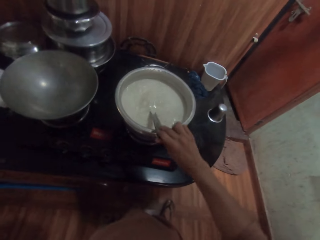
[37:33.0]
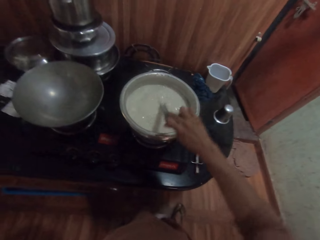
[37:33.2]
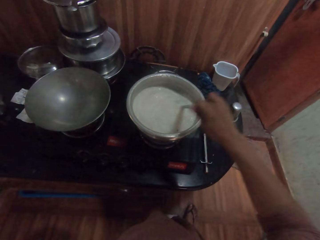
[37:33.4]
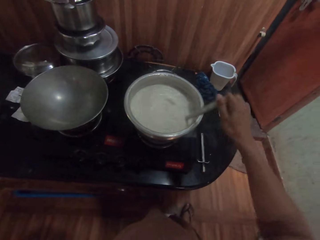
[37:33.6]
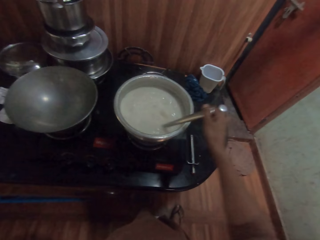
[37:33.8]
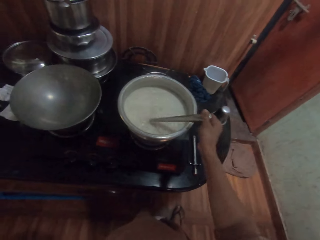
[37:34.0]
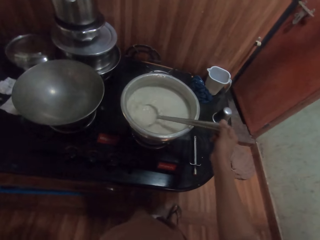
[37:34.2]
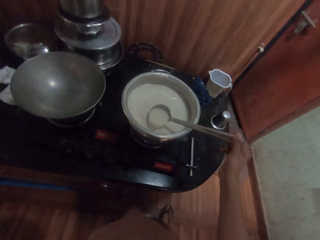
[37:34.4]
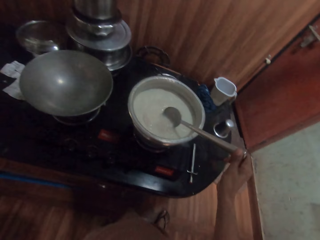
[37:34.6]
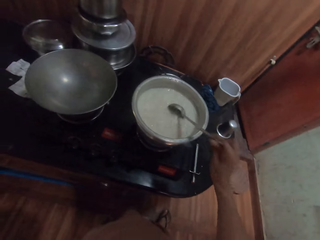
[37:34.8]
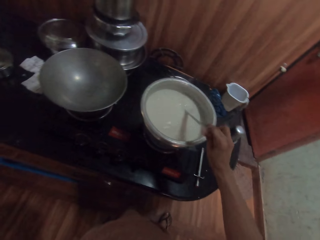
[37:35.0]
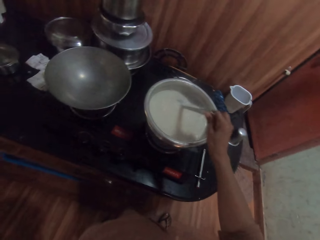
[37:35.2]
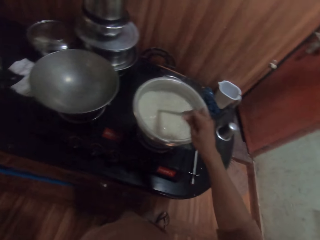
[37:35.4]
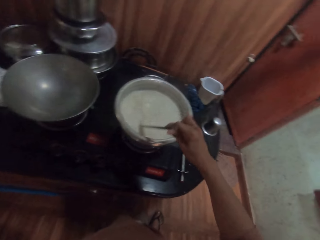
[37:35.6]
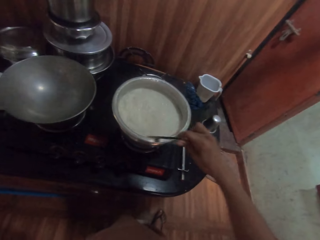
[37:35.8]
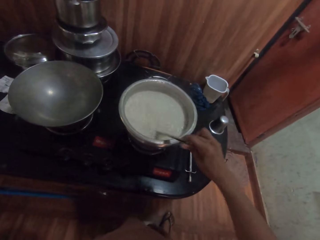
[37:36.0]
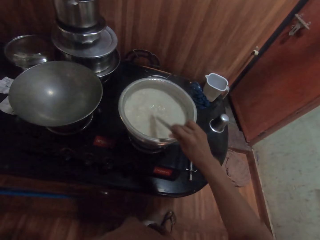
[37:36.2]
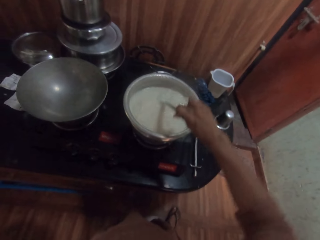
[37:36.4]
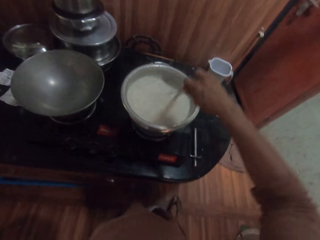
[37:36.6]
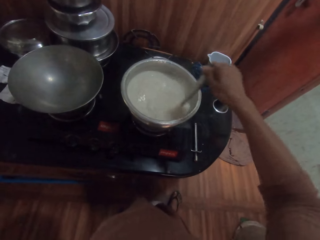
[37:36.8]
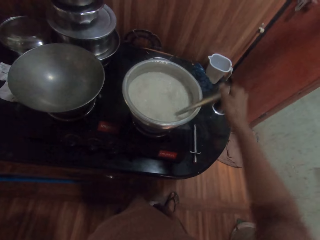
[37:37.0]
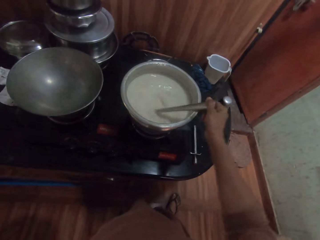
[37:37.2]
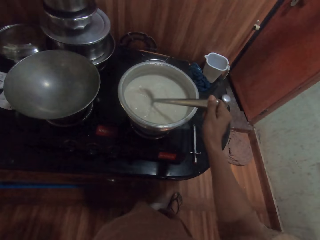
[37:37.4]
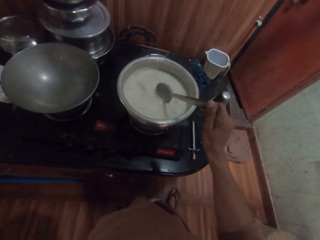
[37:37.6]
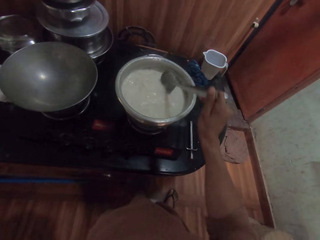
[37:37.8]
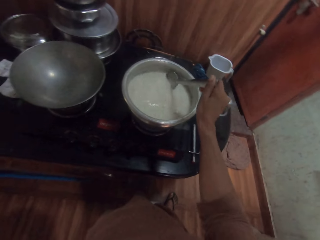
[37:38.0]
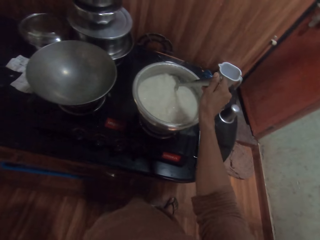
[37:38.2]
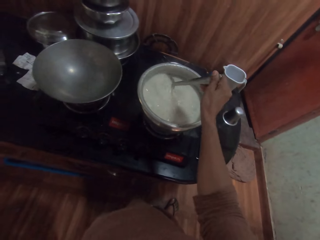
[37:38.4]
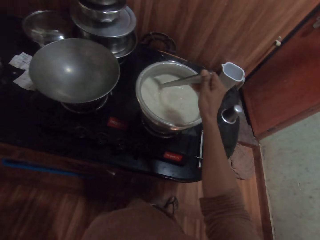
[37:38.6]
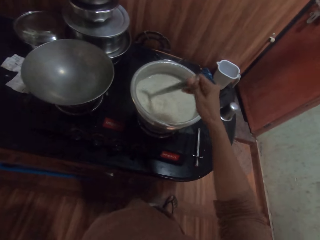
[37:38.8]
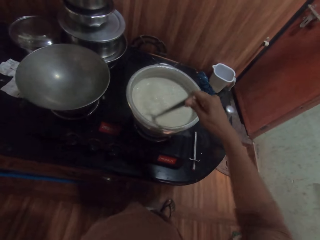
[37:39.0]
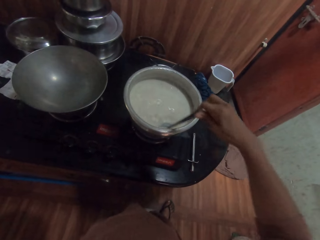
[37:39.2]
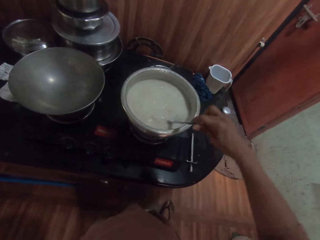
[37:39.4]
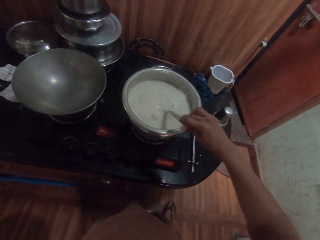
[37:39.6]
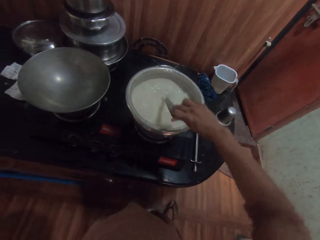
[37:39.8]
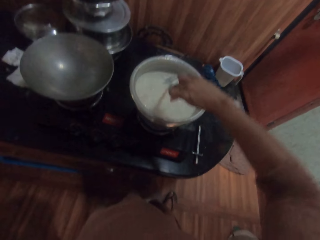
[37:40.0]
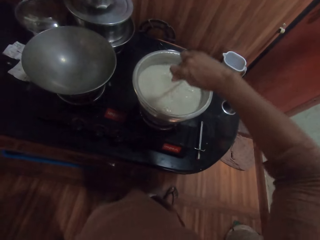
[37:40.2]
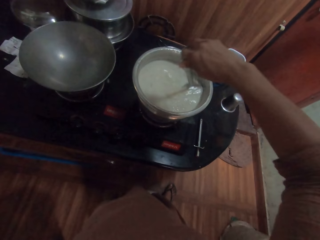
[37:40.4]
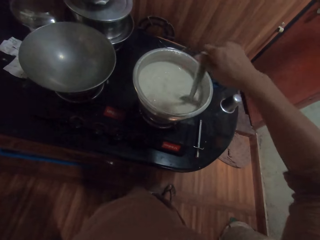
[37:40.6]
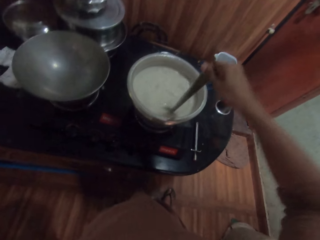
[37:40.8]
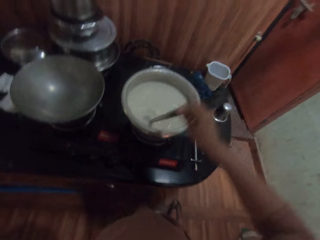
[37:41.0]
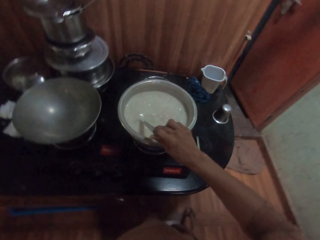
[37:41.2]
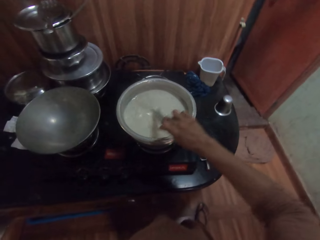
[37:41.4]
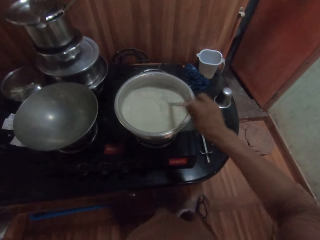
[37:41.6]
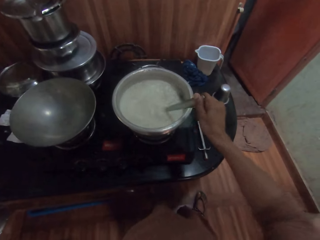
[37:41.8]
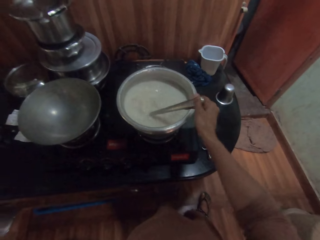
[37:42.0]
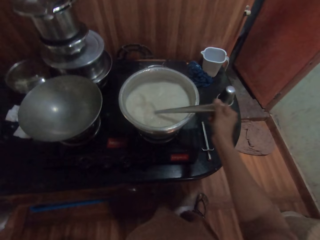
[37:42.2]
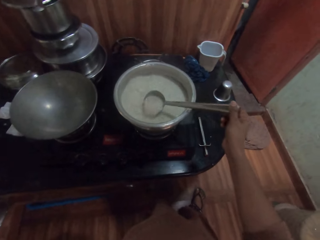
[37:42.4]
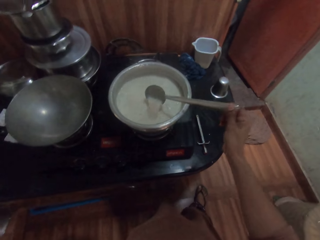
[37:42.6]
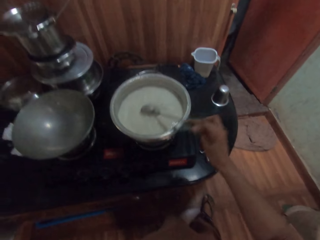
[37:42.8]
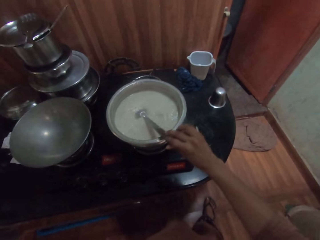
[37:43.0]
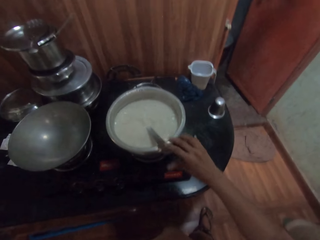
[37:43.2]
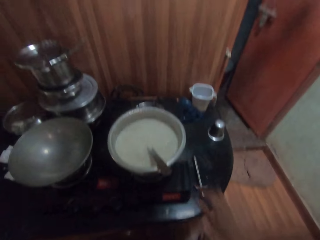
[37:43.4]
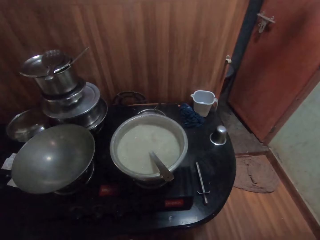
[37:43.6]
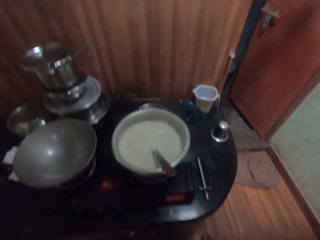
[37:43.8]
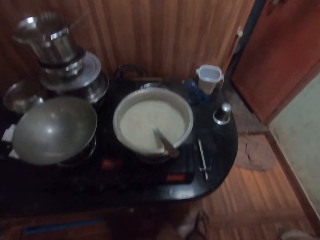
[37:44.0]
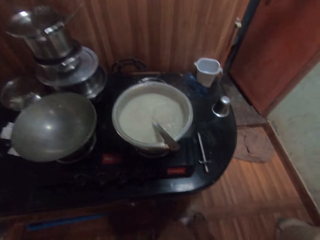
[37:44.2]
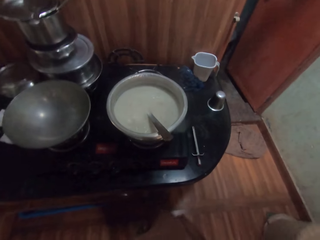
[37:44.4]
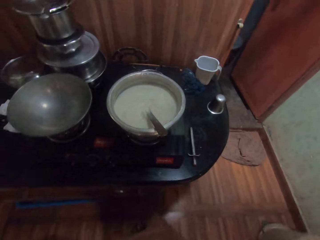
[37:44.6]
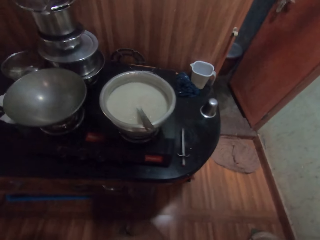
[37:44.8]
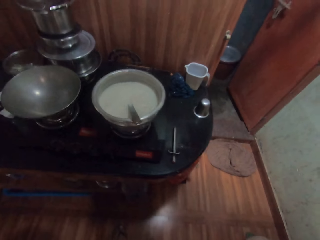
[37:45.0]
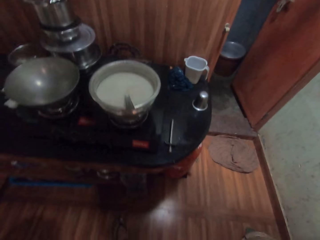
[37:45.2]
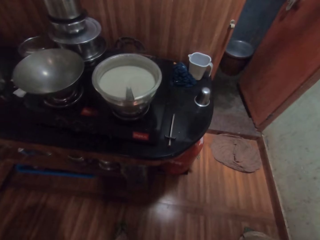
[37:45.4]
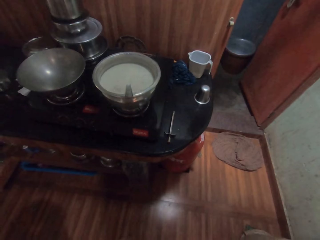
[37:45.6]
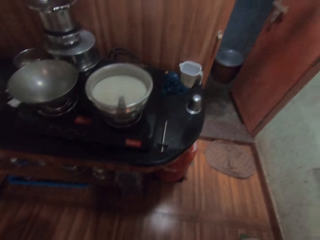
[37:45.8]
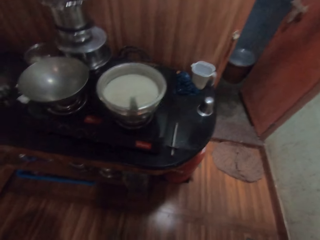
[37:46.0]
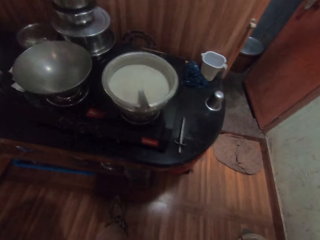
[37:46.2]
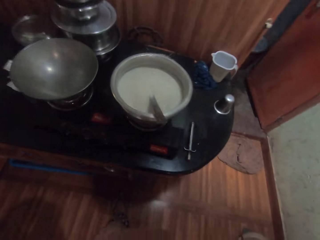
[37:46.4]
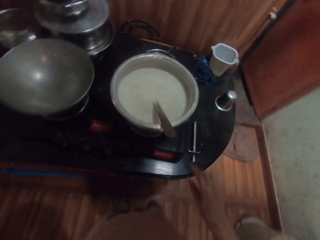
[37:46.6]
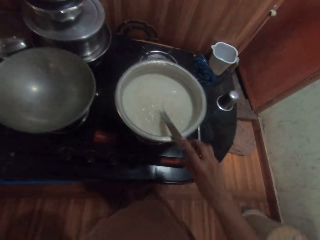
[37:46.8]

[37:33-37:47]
The camera wearer holds the spoon. She mixes the food with the spoon. She places the spoon in her right hand in the pot on the gas cooker. She steps back from the cooking area.

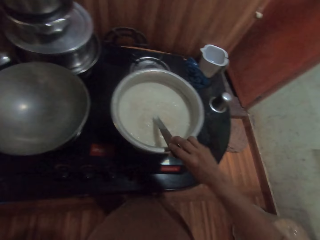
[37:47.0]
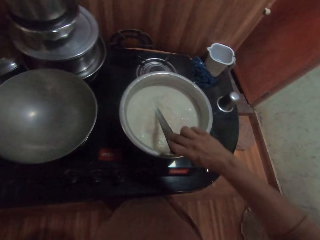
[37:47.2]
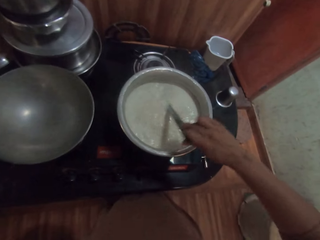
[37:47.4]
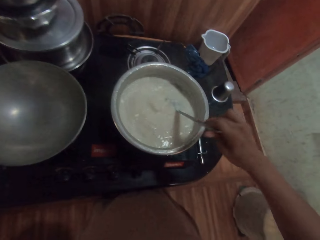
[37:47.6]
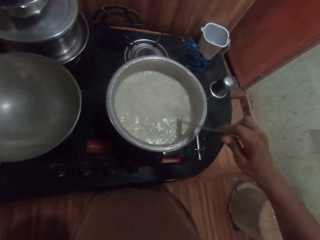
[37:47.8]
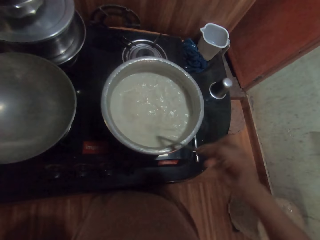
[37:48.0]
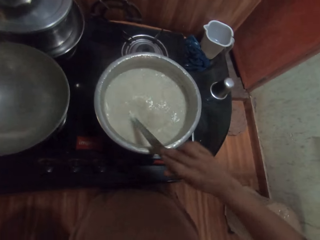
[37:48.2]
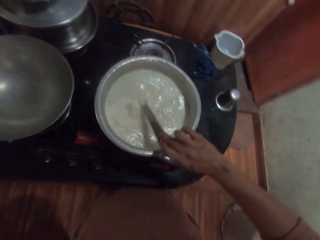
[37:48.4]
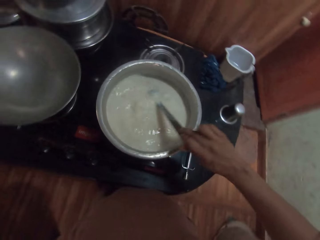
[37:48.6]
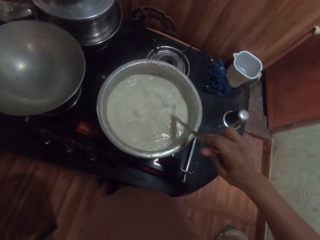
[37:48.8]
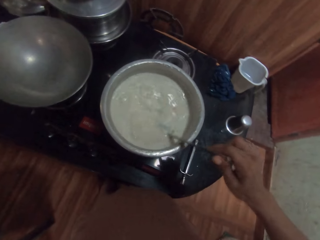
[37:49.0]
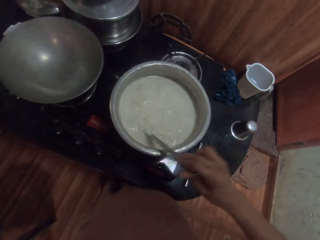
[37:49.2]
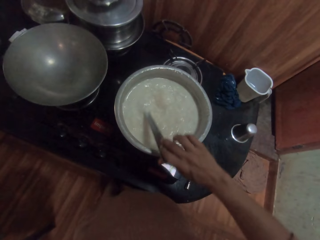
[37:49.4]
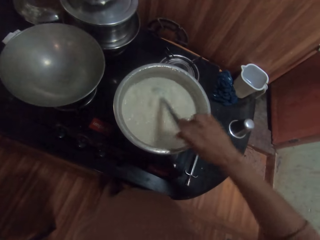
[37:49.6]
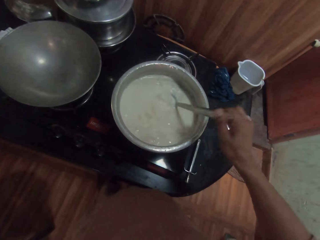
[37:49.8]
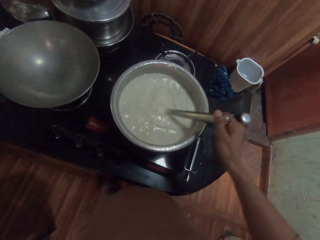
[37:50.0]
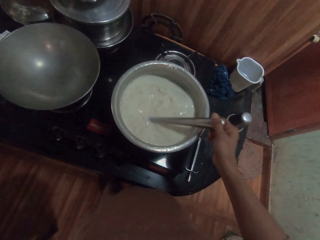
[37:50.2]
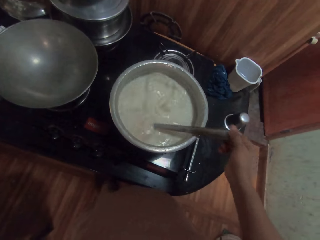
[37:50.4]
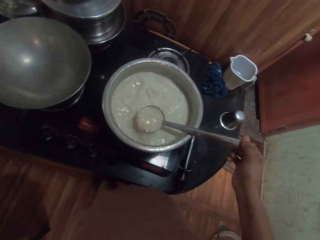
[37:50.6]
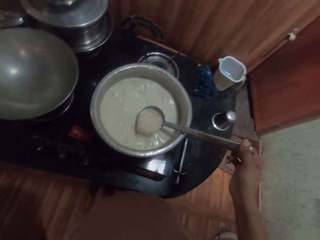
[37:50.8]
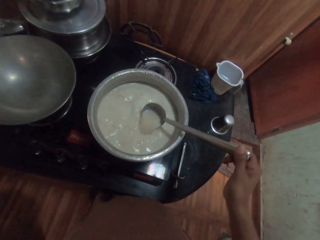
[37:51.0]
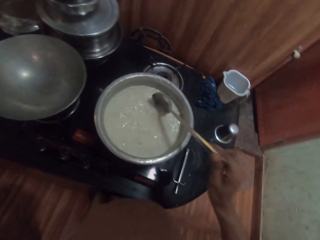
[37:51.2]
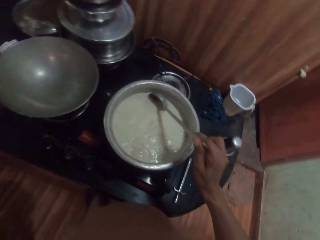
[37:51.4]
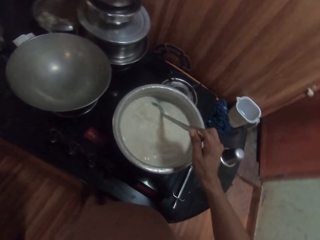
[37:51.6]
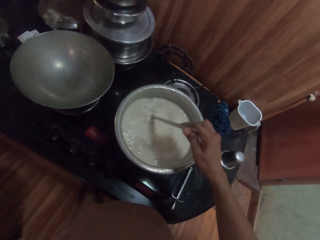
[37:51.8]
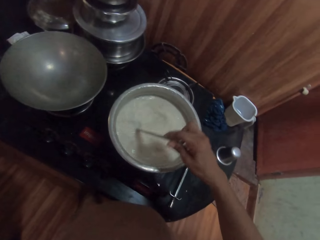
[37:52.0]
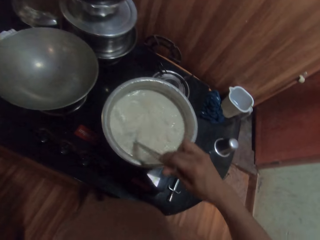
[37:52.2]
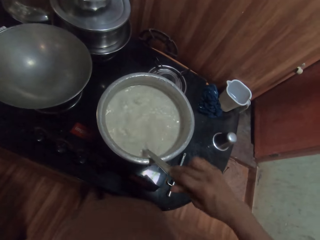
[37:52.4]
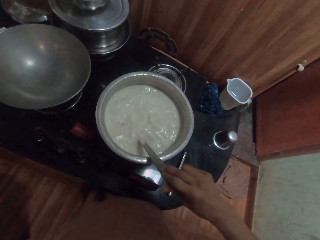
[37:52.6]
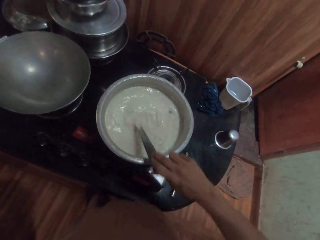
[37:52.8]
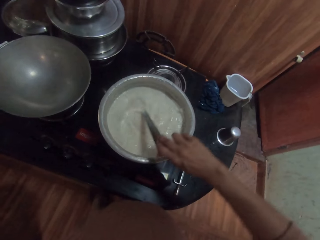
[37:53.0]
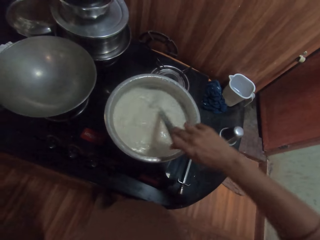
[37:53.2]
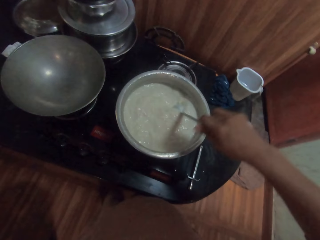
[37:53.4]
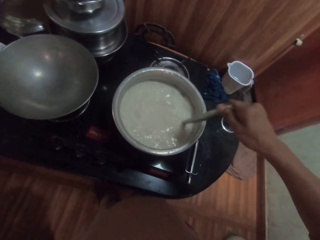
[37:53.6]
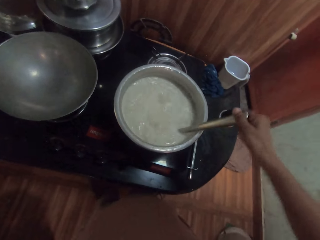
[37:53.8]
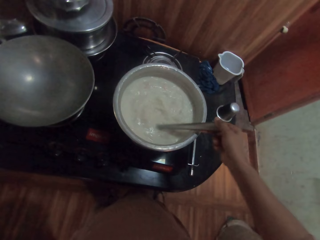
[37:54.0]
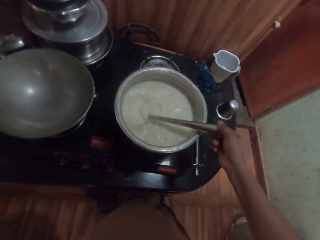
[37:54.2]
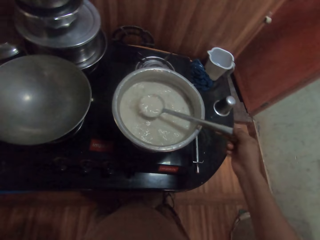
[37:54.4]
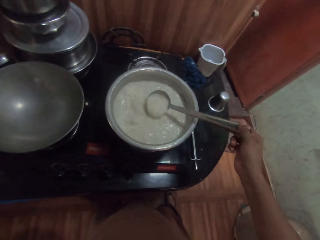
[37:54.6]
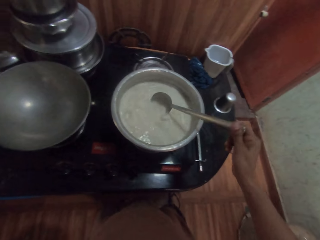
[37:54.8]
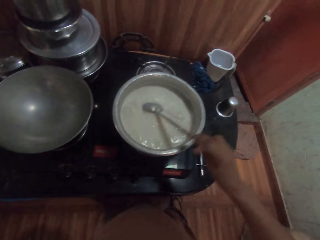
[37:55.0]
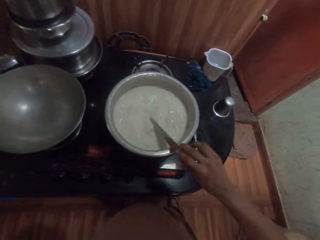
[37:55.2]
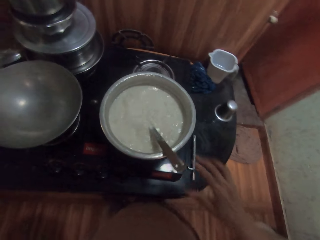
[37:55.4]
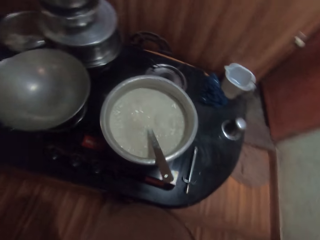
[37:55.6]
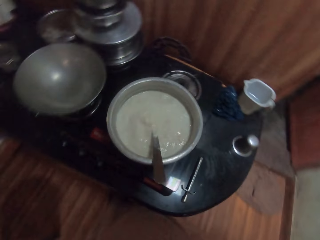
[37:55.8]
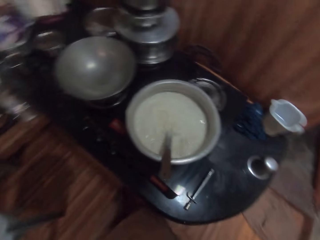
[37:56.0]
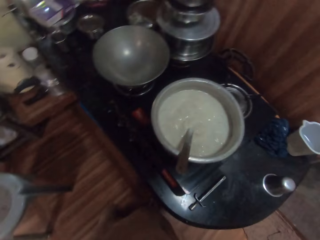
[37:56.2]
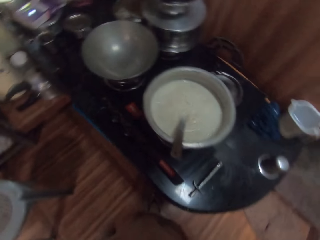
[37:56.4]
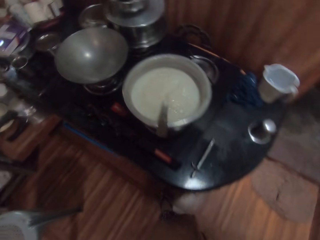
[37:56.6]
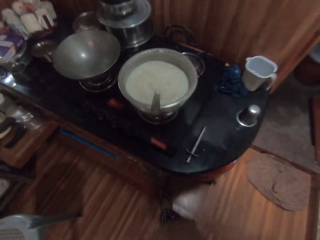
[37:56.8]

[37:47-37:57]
The camera wearer stirs the cow milk or food in the pot on the gas cooker with the spoon in her right hand. She holds the spoon. She mixes the food with the spoon. She holds the spoon. She places the spoon in her right hand in the pot on the gas cooker.
